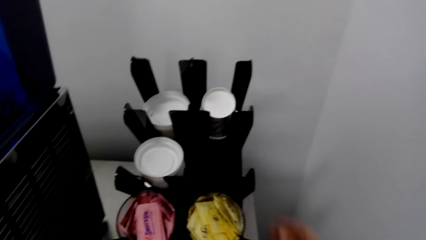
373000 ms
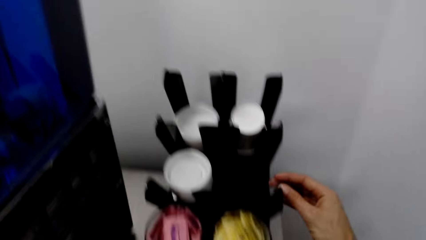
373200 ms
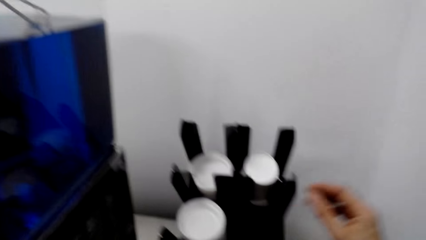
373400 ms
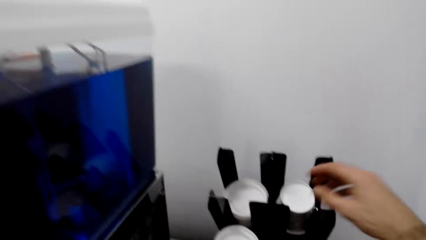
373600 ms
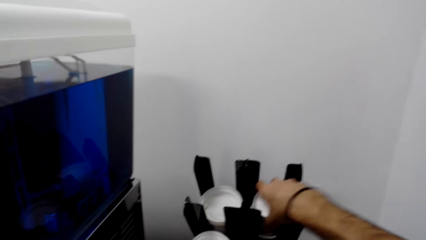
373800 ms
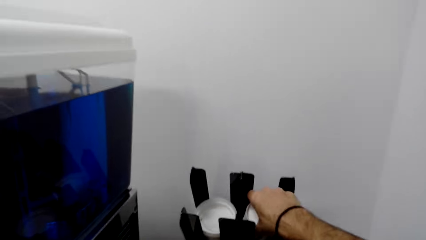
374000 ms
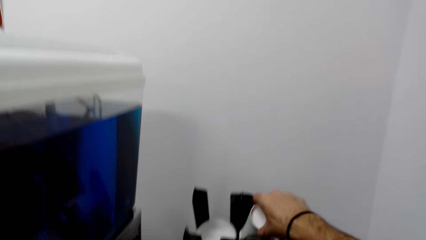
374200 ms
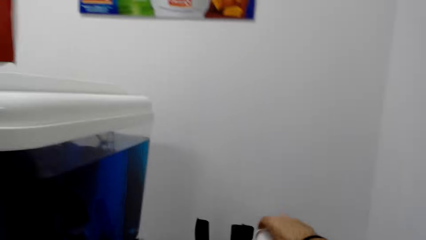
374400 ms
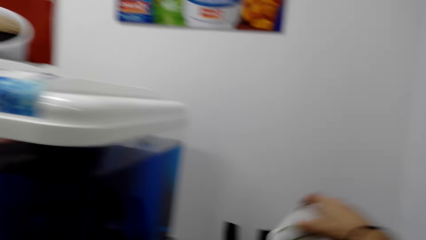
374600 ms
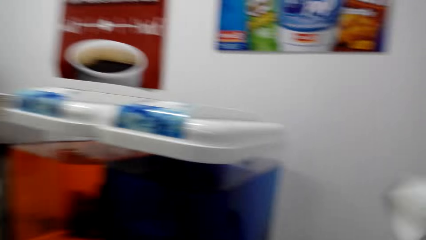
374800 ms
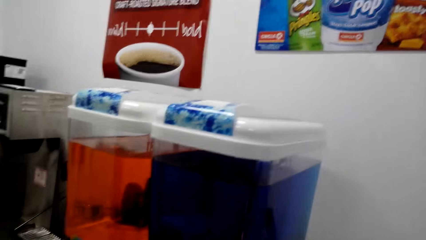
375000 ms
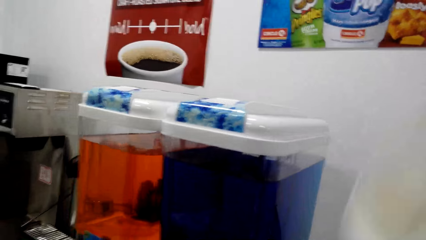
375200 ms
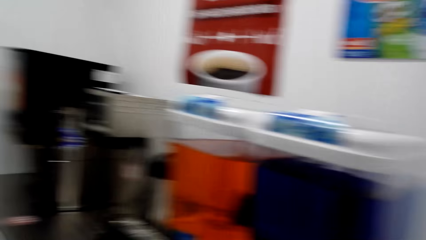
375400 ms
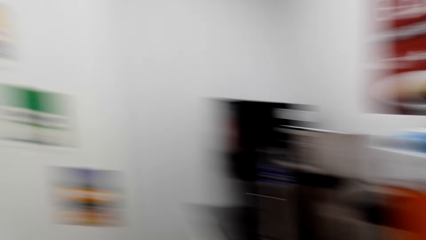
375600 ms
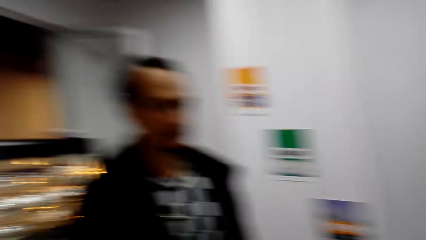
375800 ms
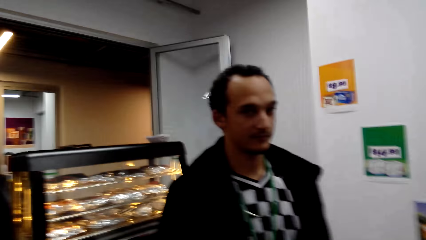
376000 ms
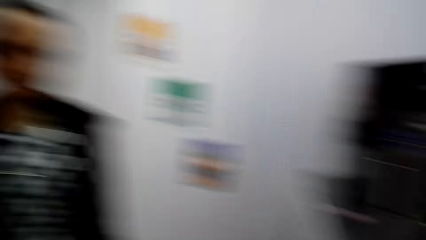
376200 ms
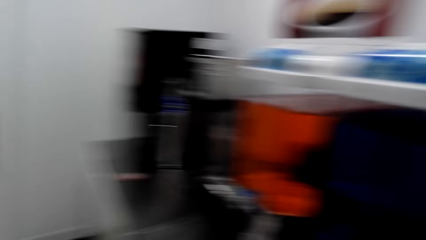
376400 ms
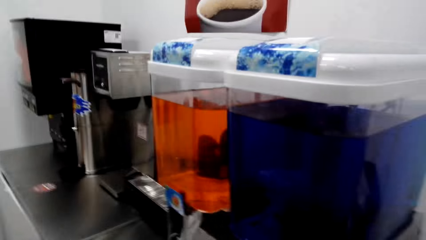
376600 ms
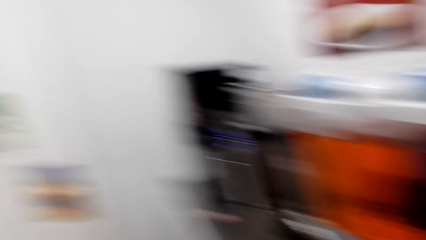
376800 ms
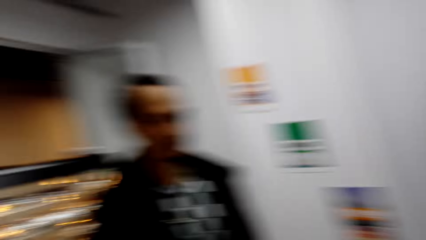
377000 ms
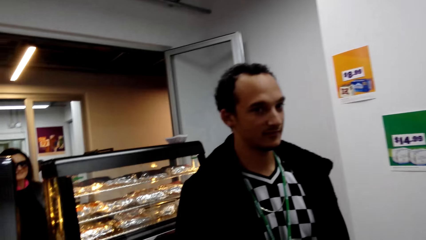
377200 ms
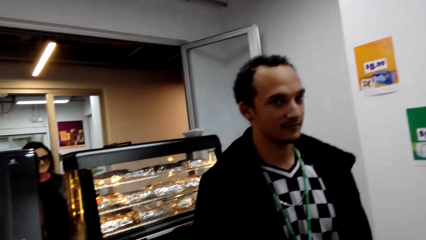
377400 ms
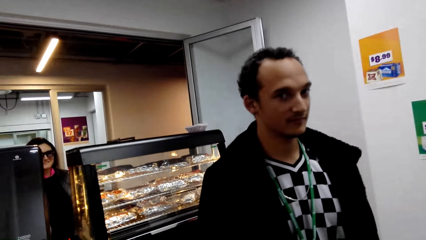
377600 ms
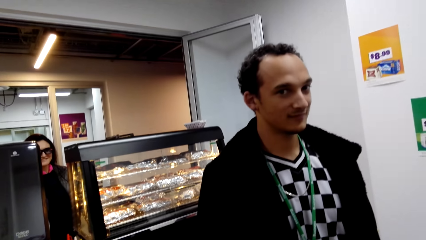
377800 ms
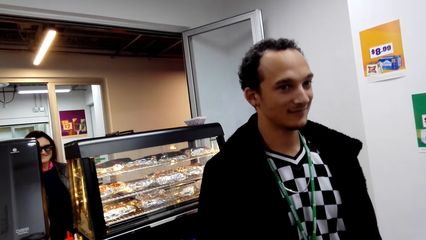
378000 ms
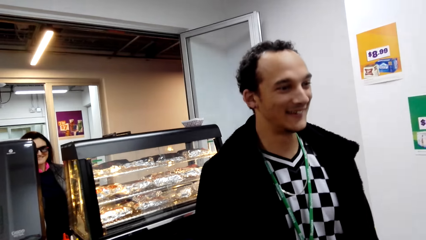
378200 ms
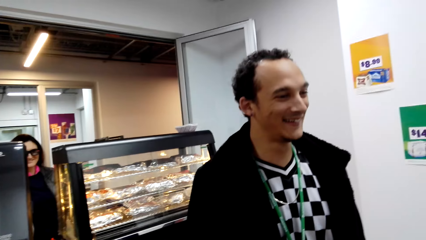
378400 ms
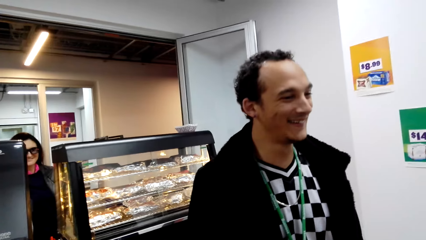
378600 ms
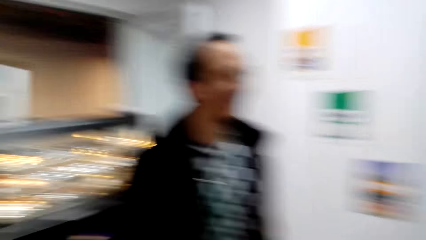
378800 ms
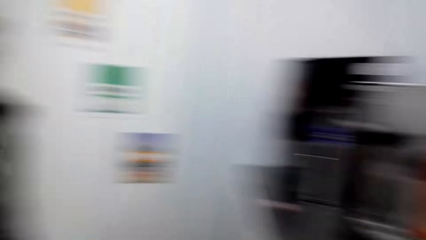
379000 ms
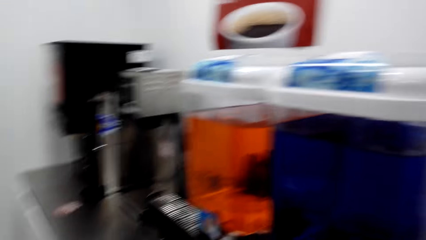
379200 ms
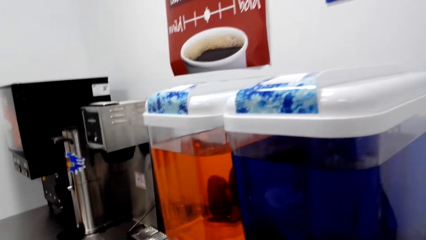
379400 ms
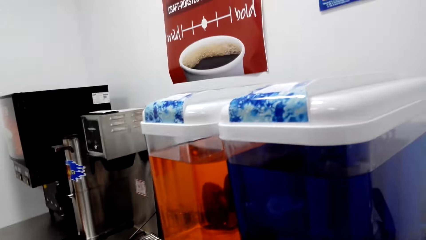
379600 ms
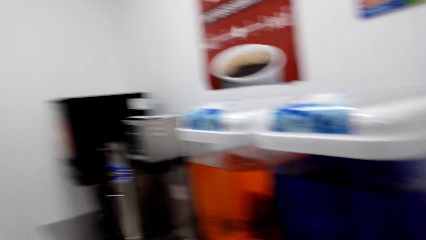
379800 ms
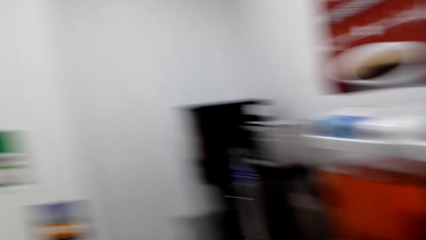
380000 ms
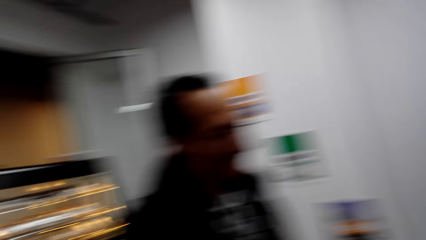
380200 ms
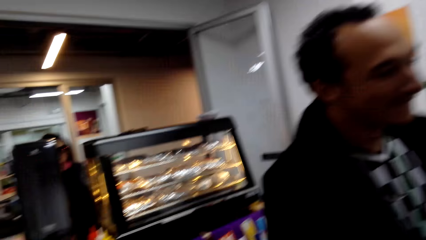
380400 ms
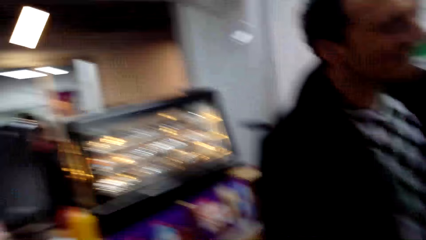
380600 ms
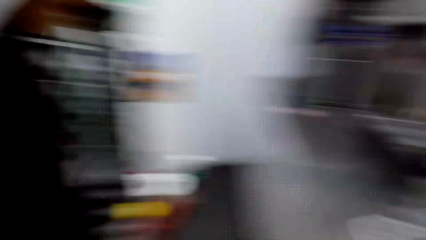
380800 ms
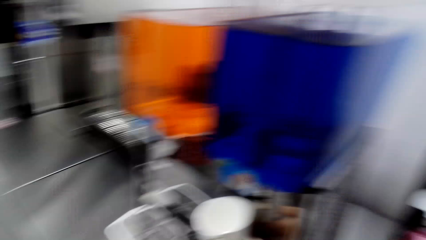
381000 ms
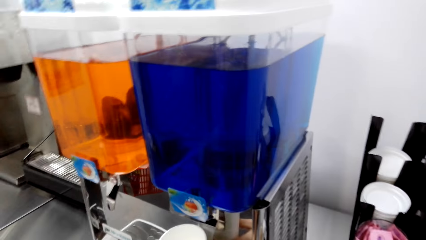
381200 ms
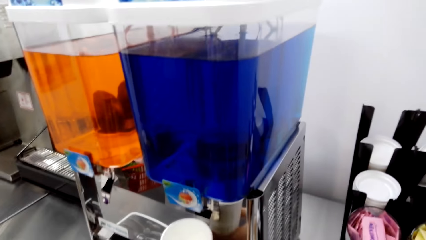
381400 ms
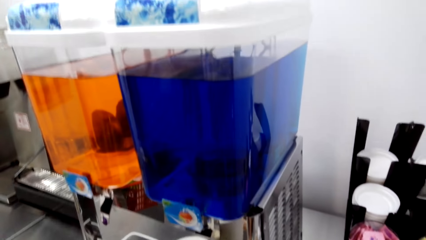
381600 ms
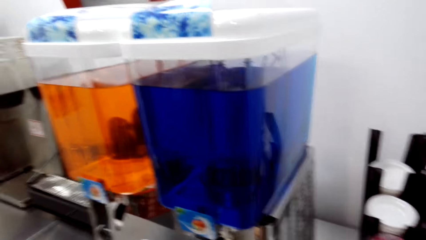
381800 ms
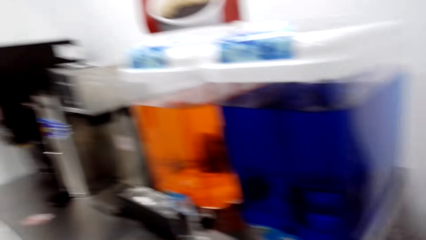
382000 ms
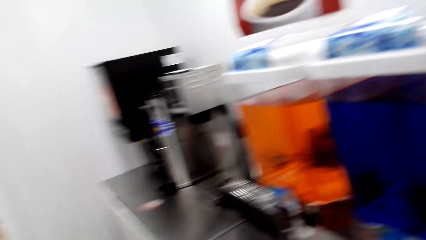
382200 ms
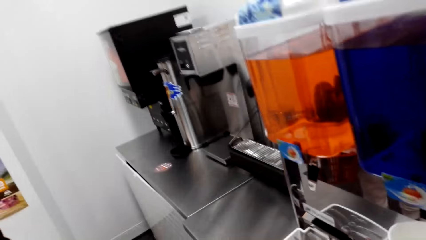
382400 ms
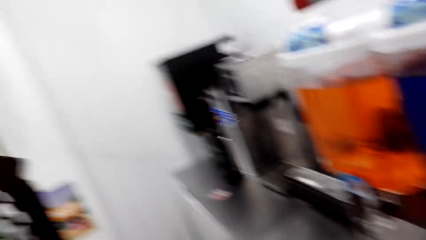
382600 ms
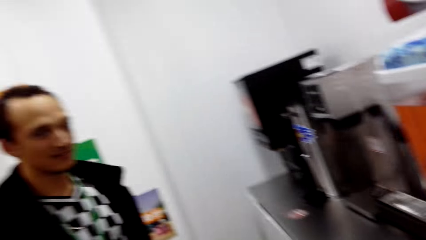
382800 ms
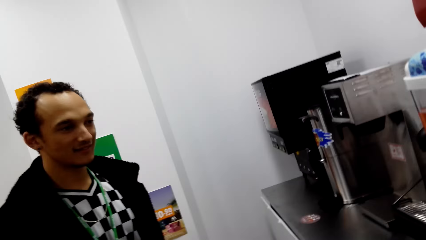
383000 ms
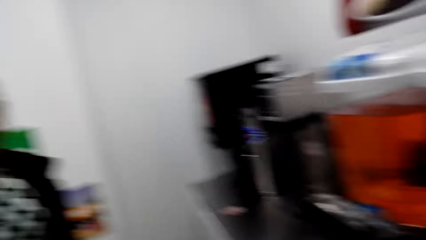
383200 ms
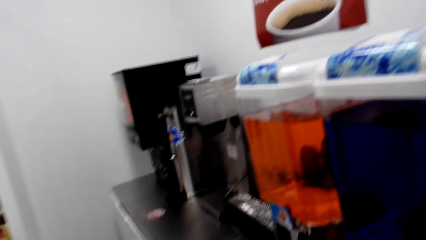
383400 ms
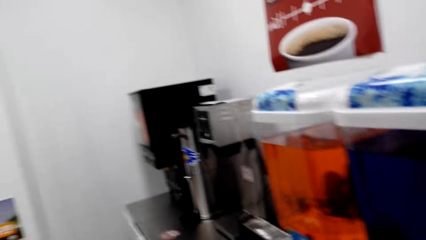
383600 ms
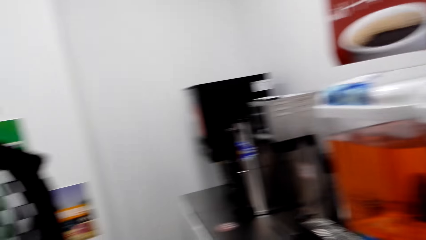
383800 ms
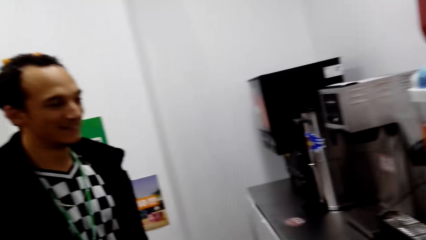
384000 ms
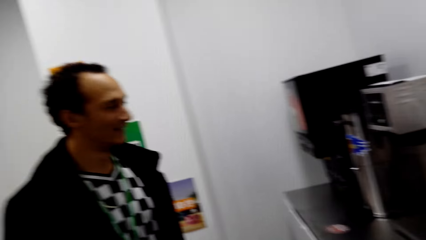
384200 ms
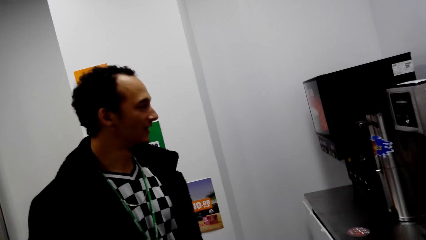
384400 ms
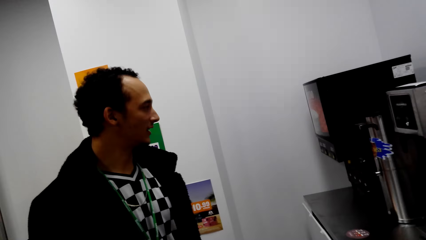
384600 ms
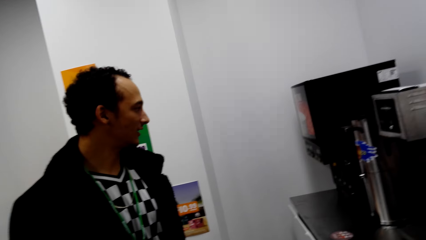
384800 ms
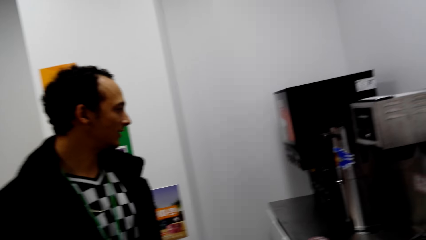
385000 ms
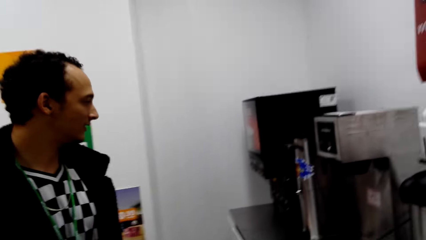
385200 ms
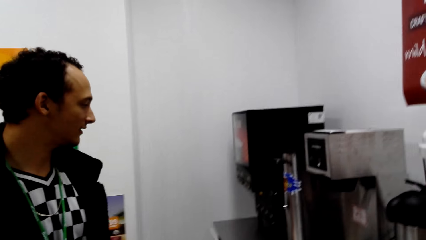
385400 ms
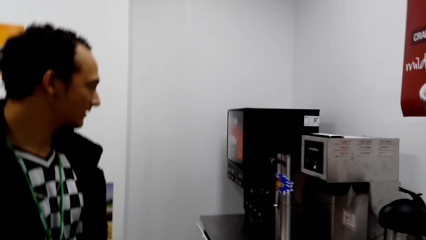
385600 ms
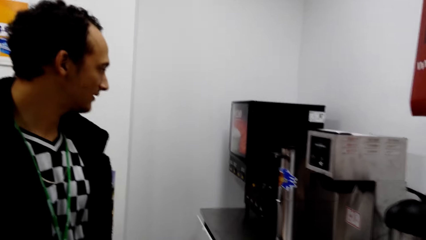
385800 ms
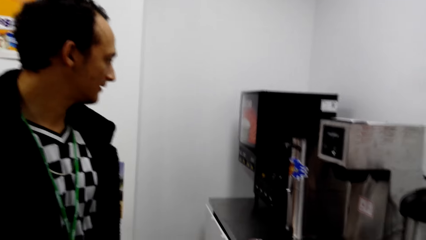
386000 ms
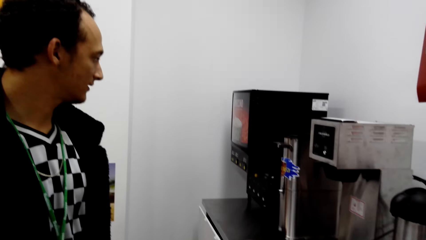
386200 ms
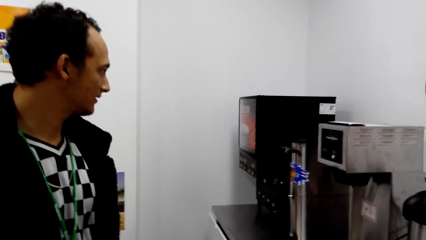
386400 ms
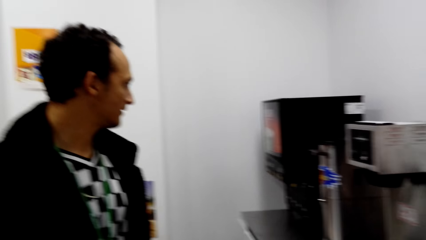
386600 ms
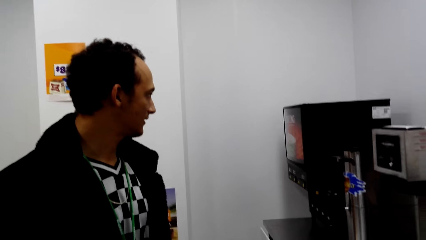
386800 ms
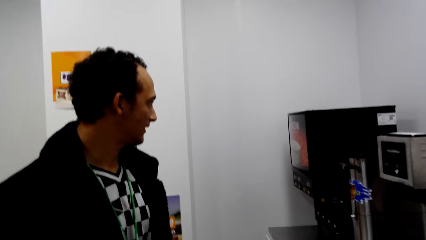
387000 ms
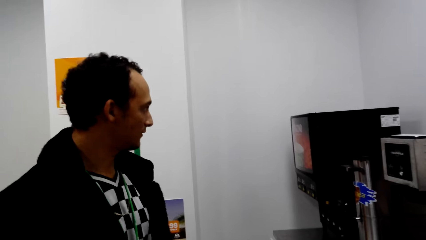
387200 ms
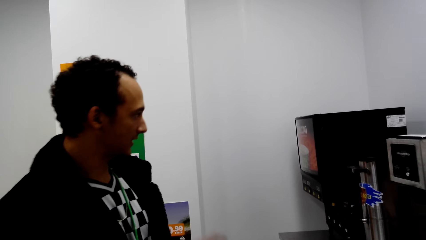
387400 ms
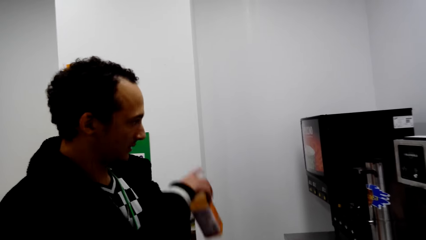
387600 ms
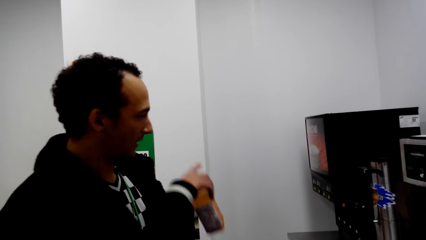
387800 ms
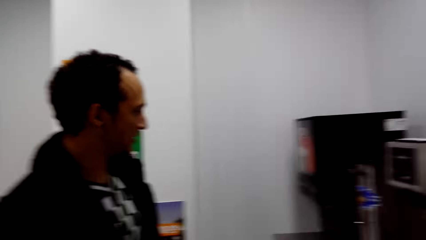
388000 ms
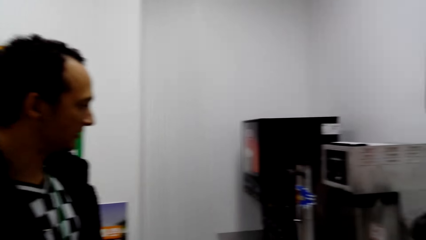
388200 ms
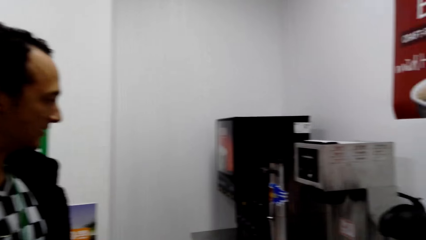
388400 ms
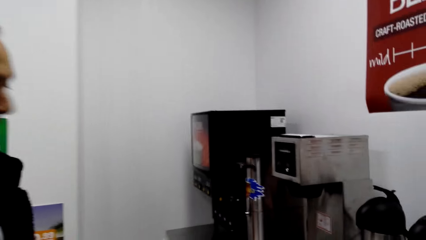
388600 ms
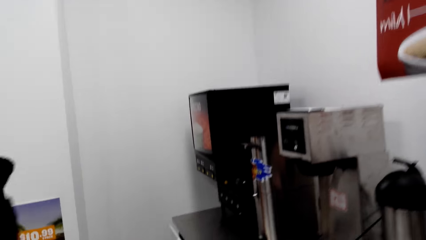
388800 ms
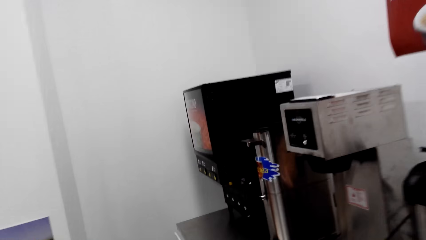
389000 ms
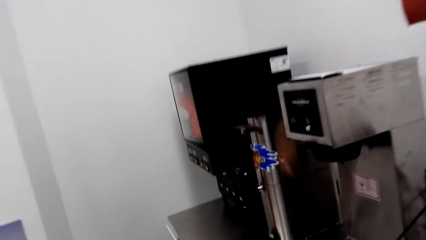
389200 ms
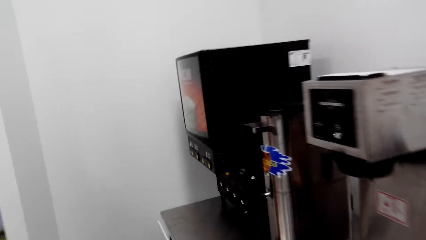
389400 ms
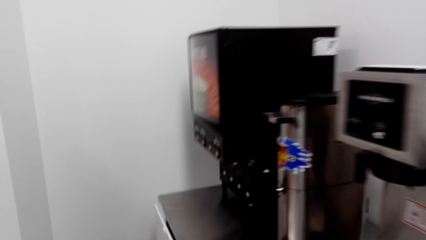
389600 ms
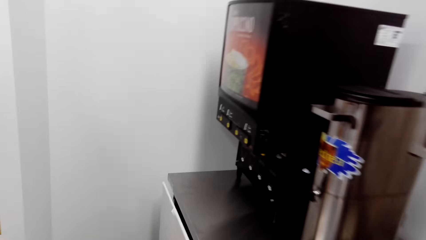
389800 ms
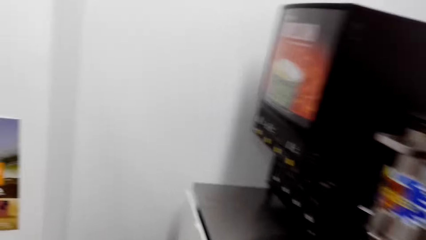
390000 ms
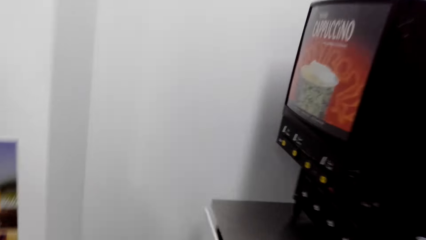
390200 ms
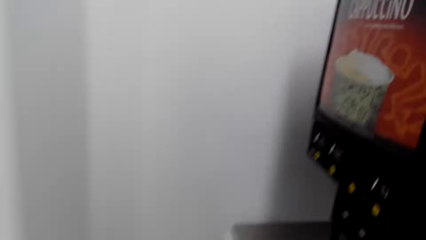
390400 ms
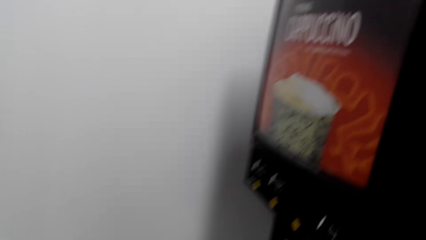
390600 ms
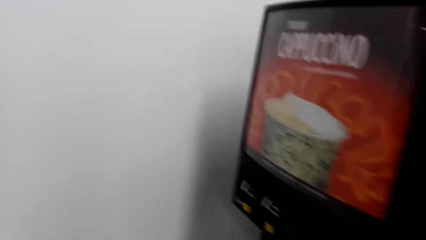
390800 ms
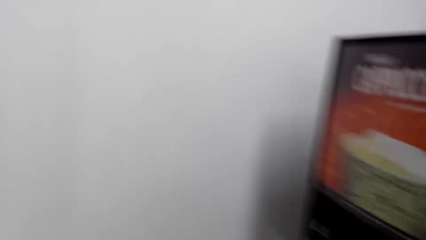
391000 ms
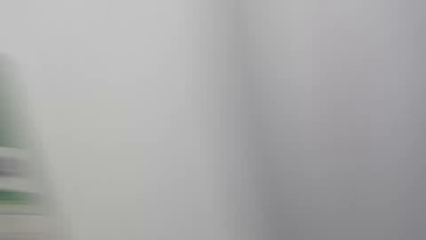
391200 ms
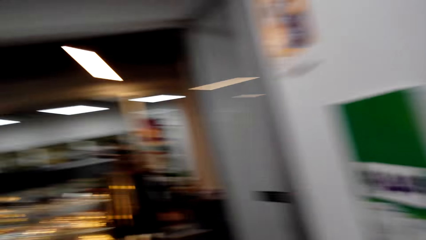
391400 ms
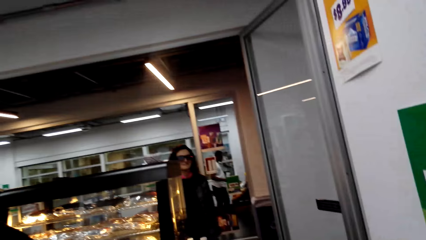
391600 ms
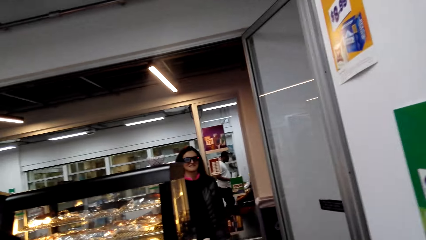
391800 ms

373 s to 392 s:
The camera wearer picks up something from the shelf. He moves his head. A man dialogues with the camera wearer. The camera wearer talks to the man. The man talks to the camera wearer. The man points at something. The camera wearer walks around.
